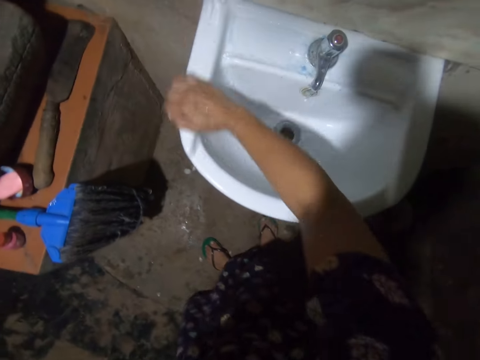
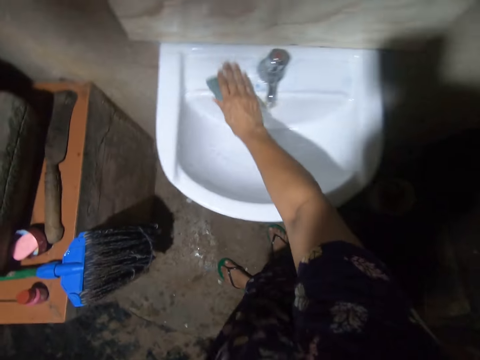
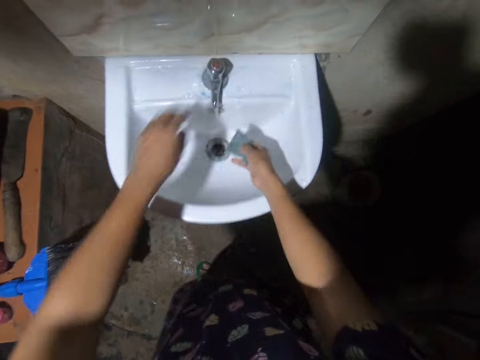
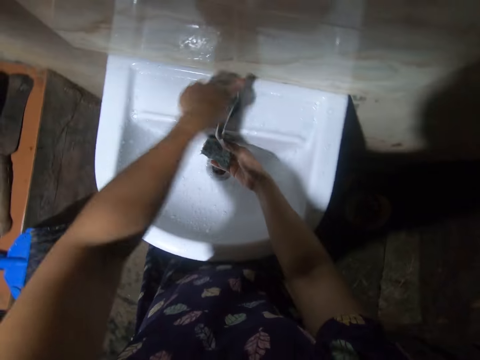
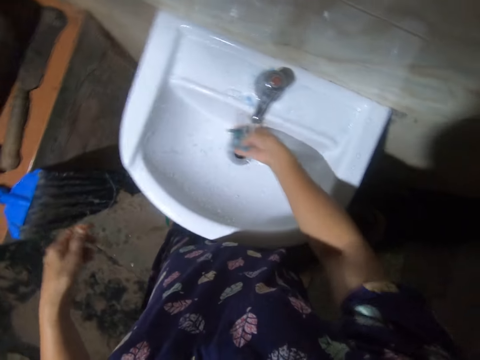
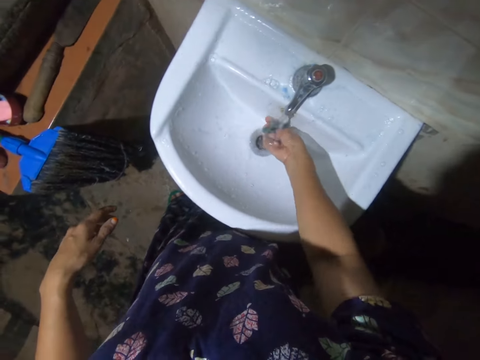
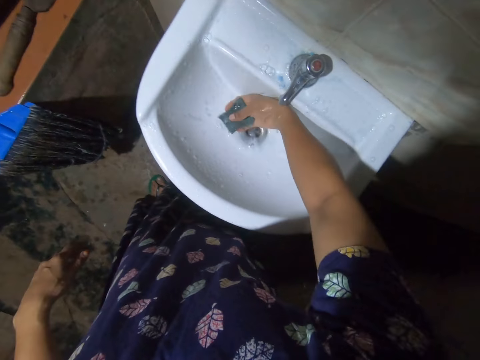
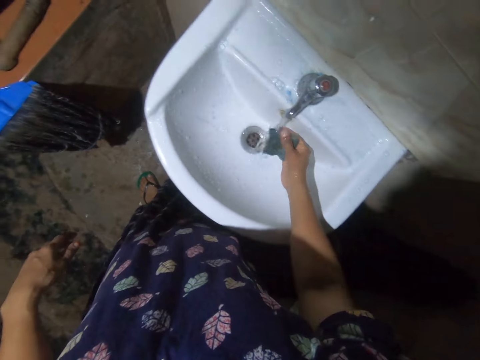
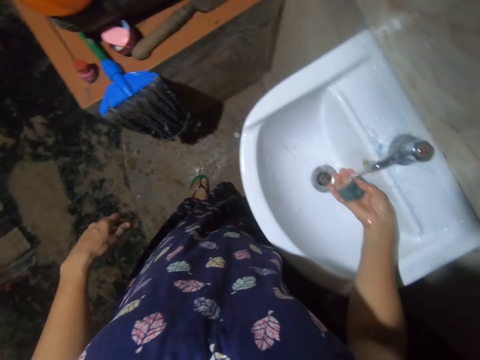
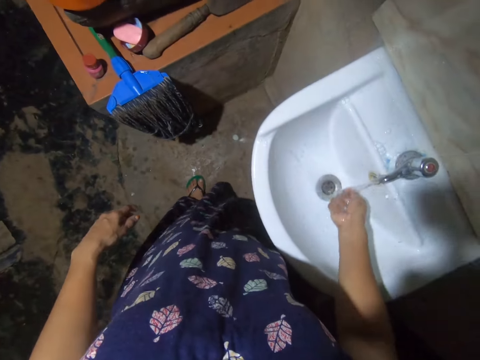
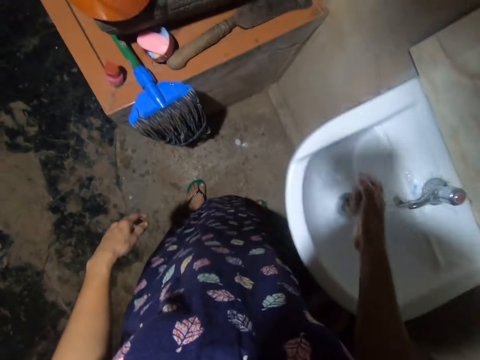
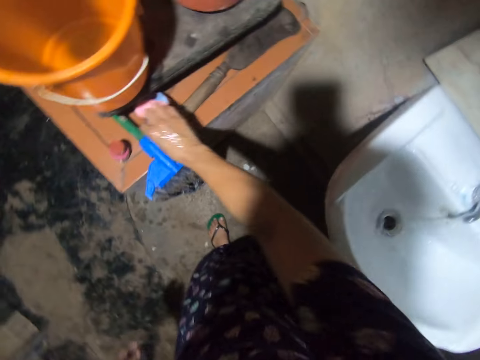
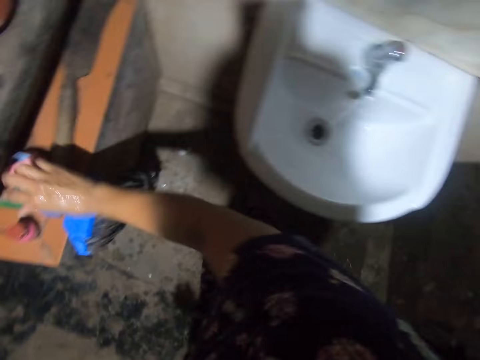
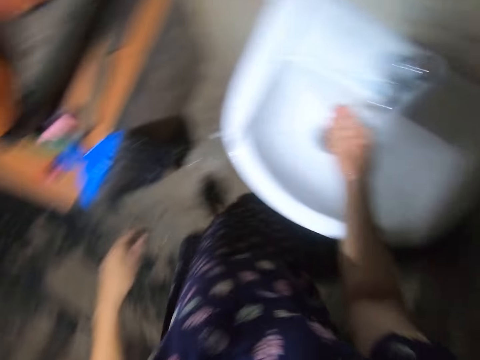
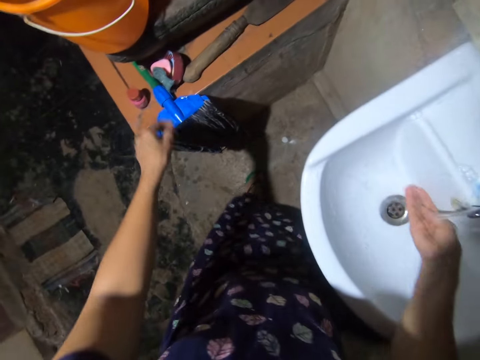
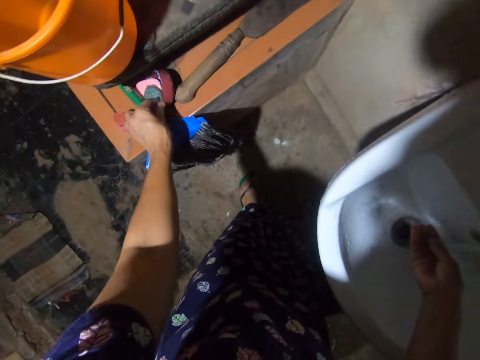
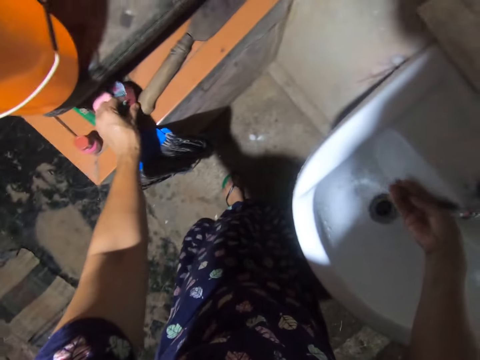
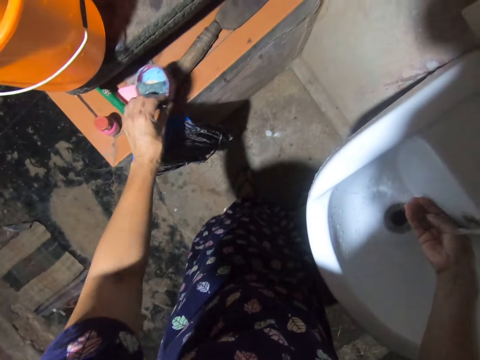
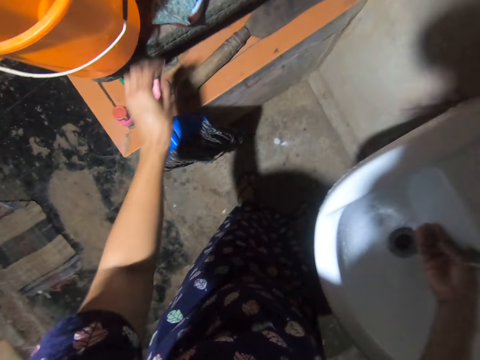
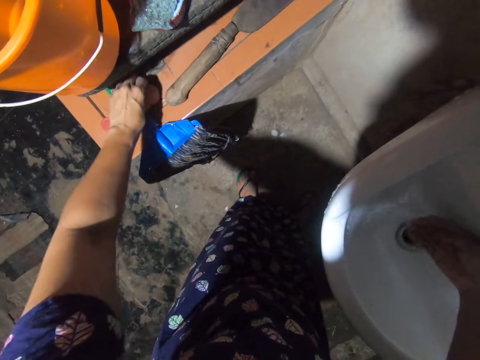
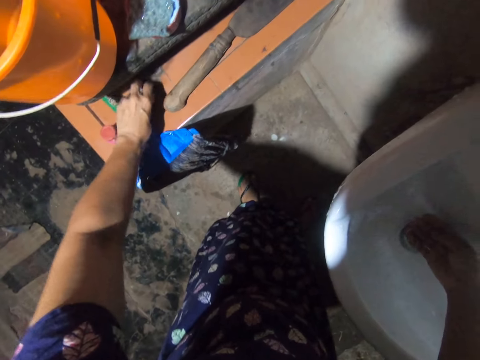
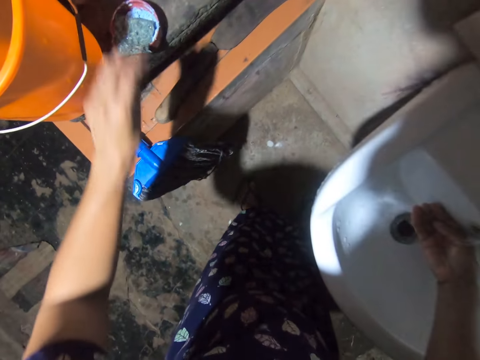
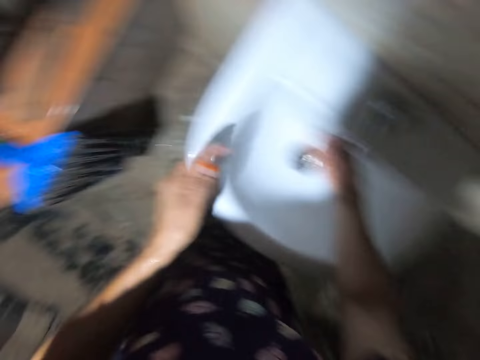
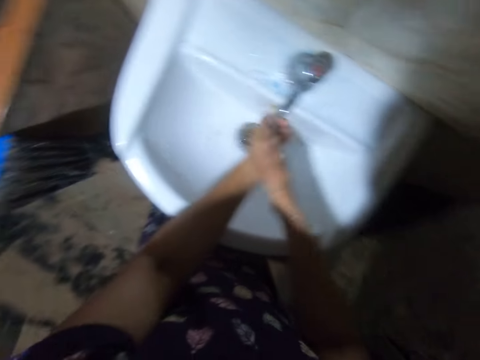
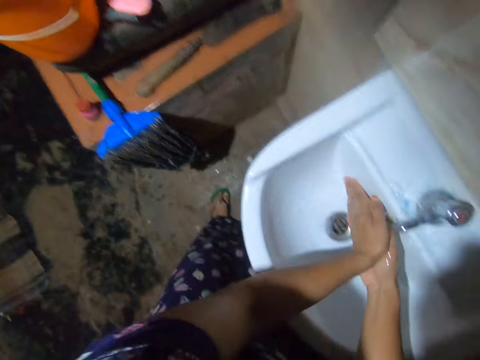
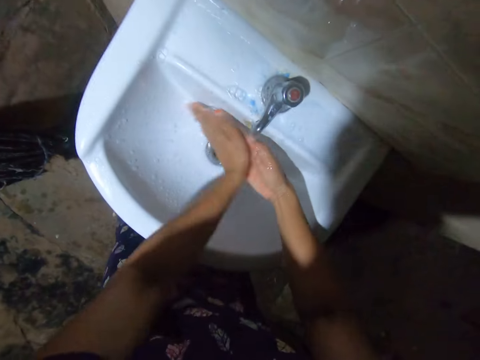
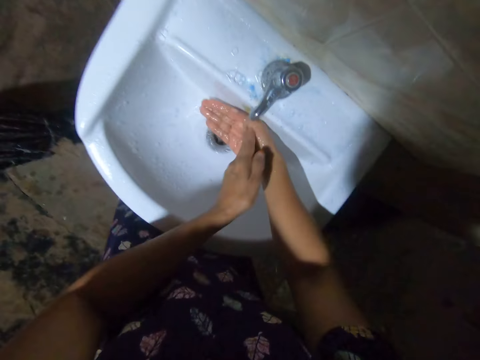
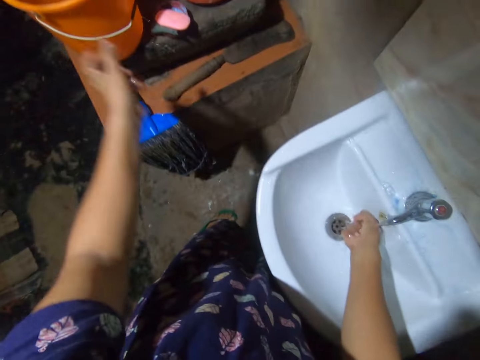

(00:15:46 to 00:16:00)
The camera wearer opens the tap with the left hand. They rinse the sponge, squeeze the sponge and put the sponge on the counter top. They rinse the hand. They touch the soap. They move the soap. They wash both hands with water.

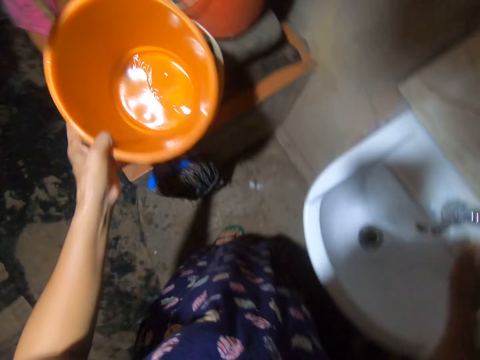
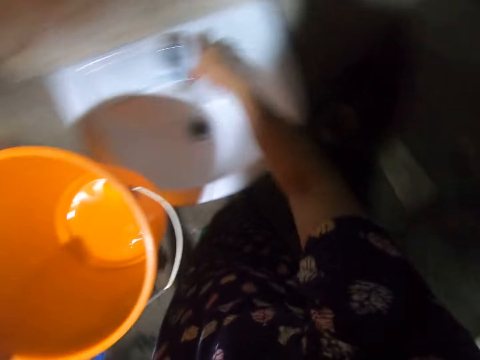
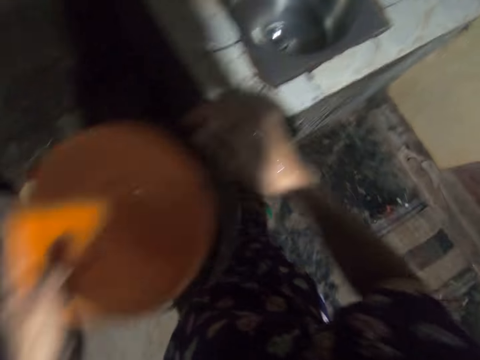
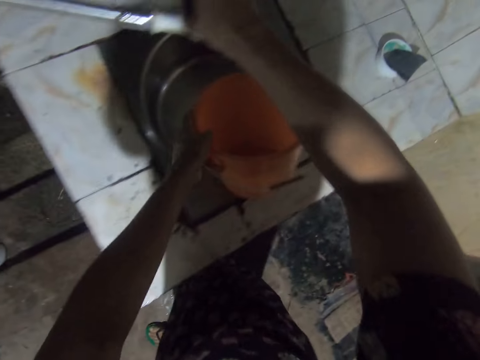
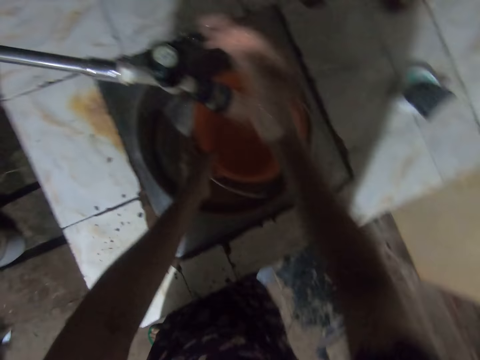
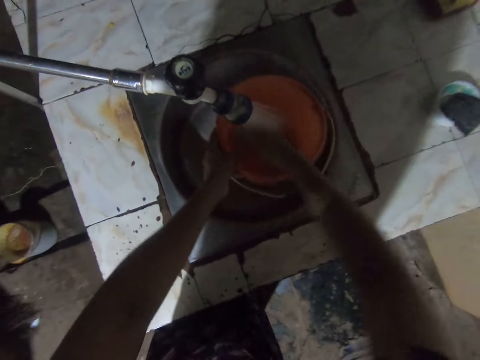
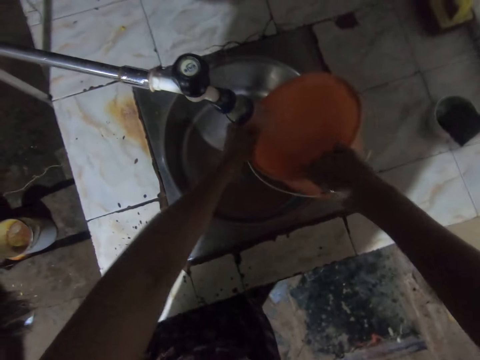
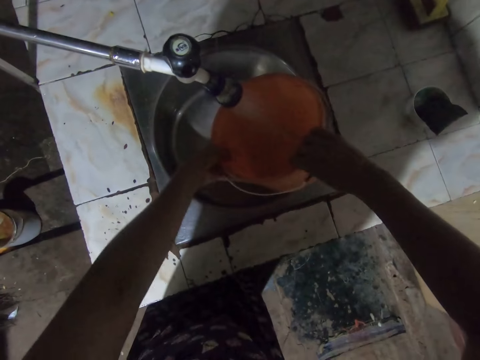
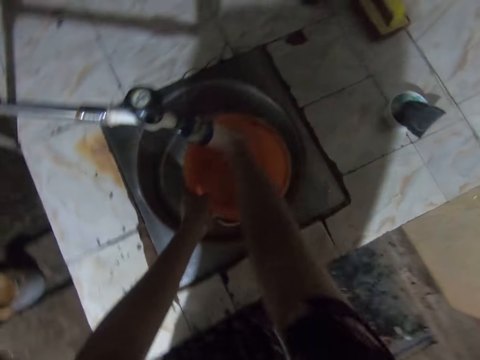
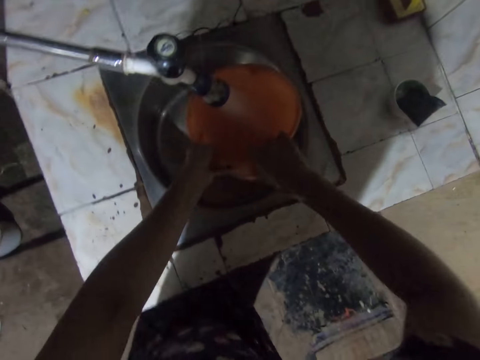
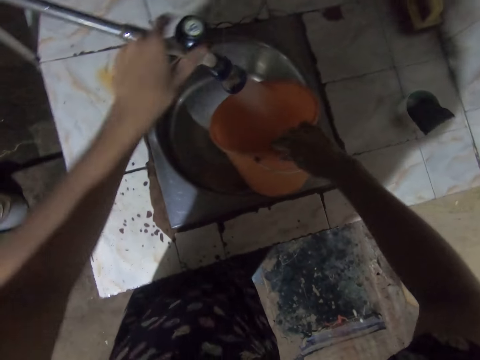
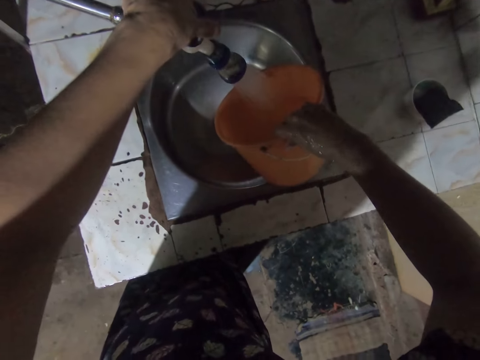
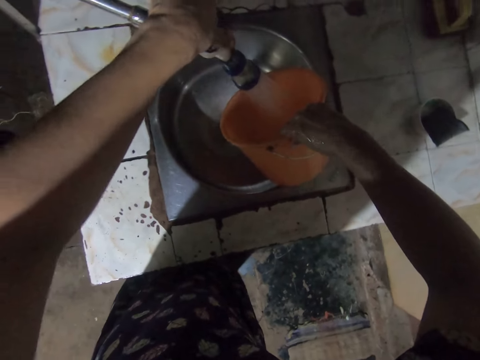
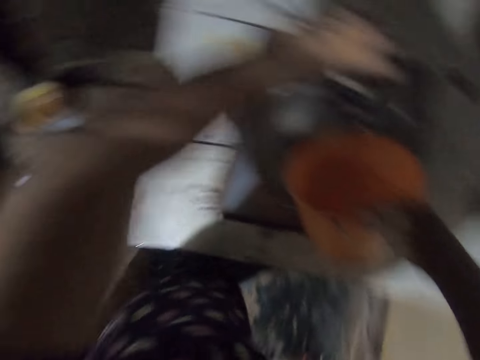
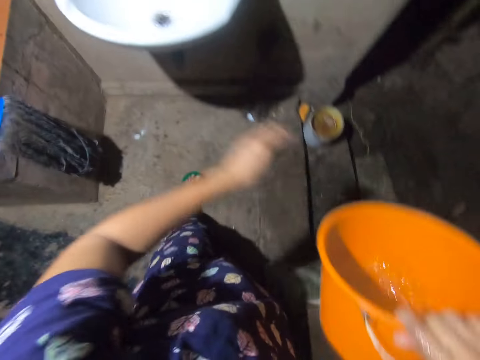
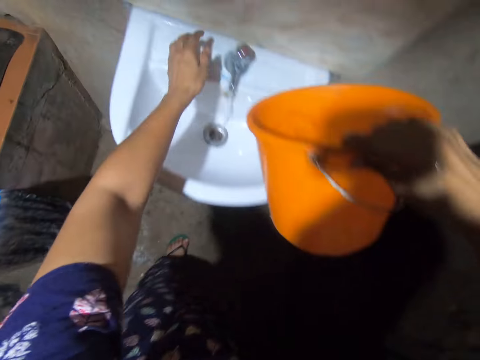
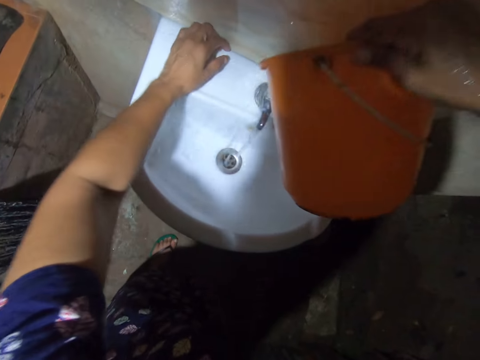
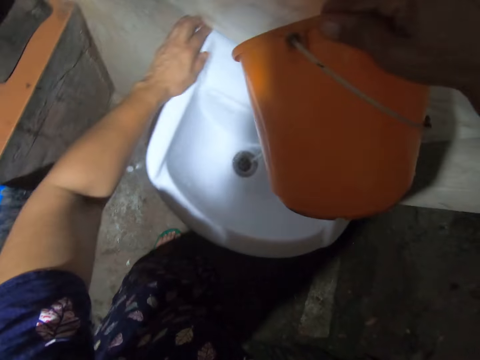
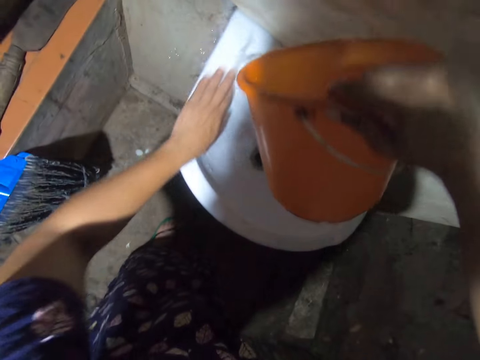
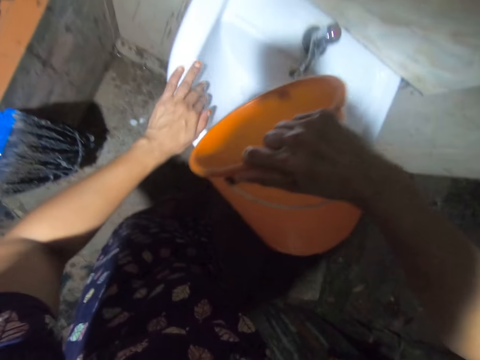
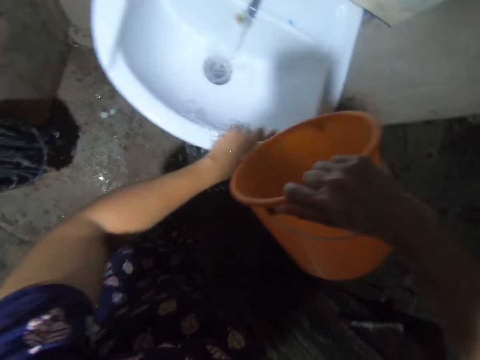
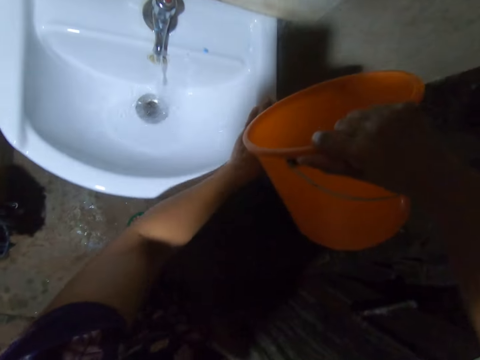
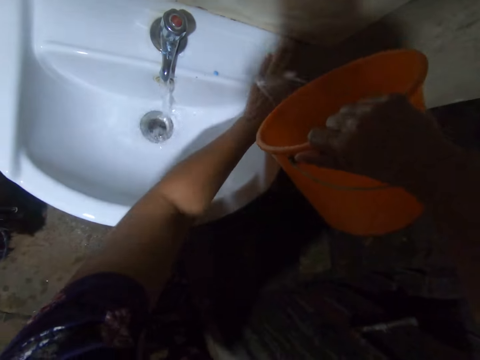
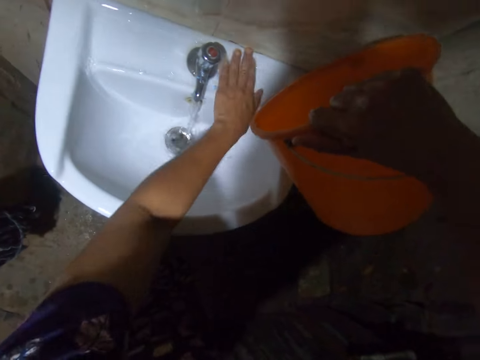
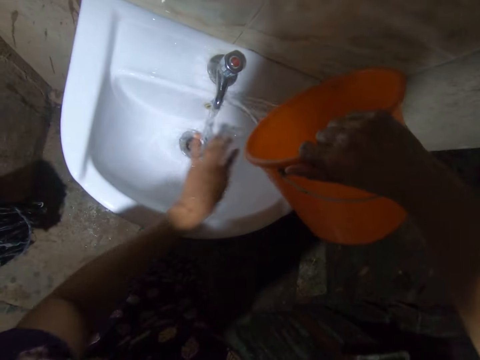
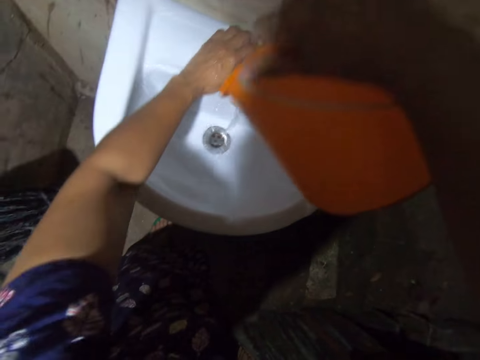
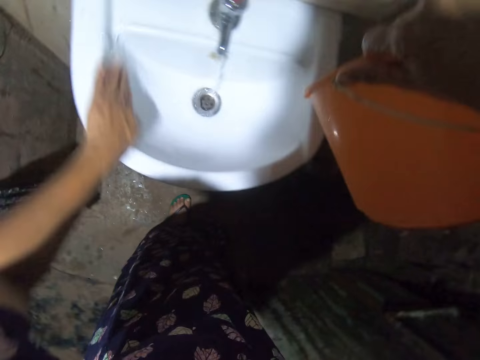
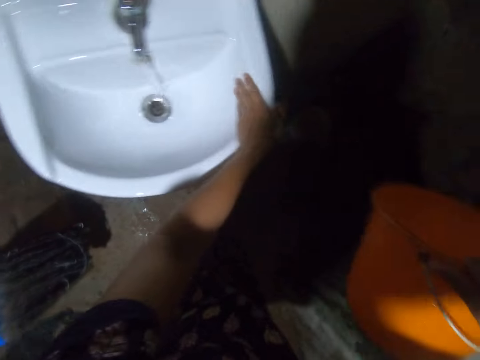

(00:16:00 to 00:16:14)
The camera wearer picks up a bucket with the left hand. They close the tap. They open the tap with the right hand. They wash the bucket. They close the tap. They rinse the sink. They pour water from the bucket. They rinse the sink.
